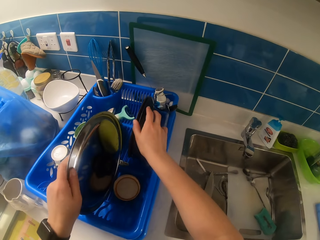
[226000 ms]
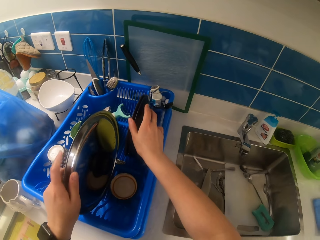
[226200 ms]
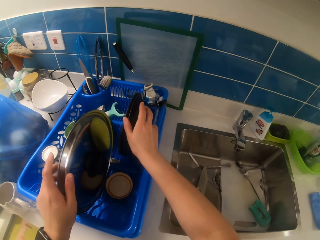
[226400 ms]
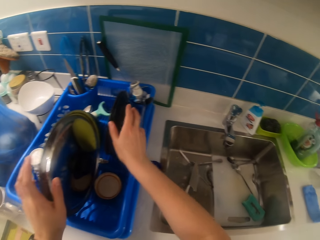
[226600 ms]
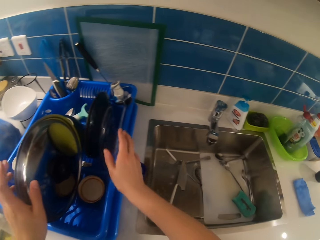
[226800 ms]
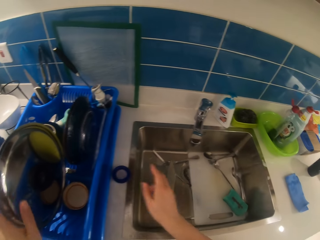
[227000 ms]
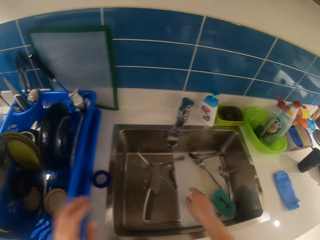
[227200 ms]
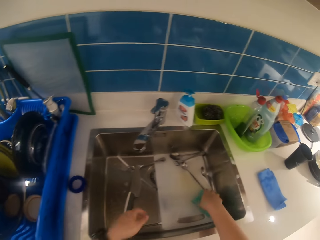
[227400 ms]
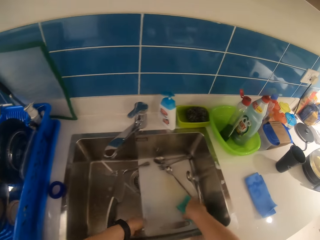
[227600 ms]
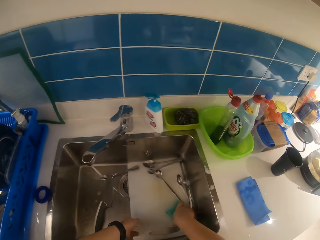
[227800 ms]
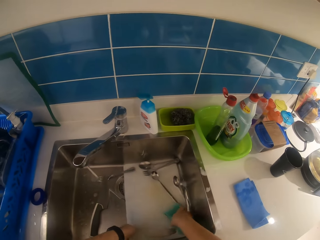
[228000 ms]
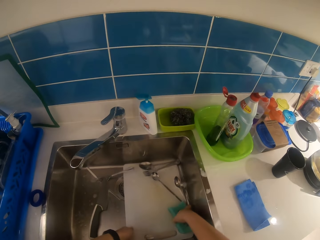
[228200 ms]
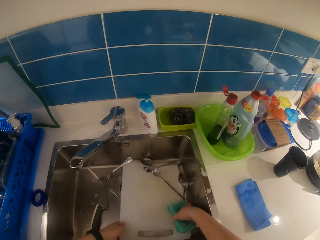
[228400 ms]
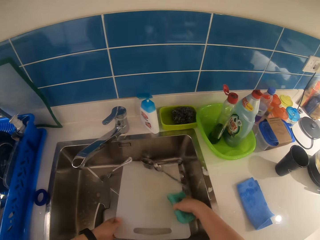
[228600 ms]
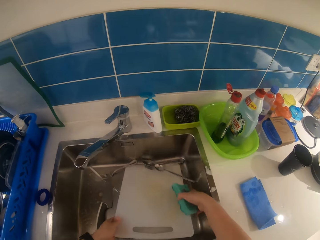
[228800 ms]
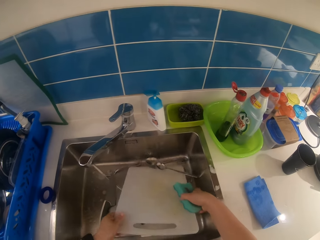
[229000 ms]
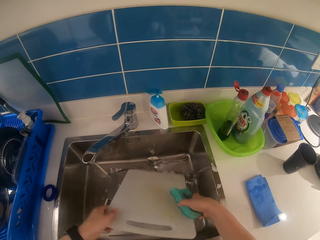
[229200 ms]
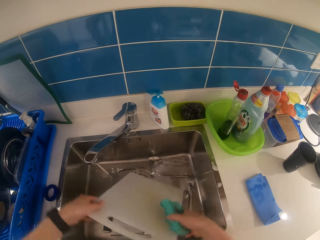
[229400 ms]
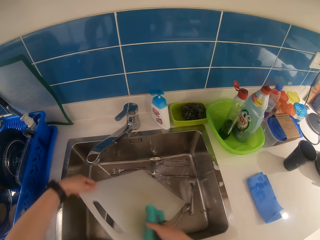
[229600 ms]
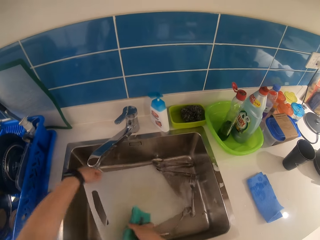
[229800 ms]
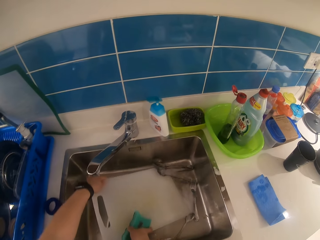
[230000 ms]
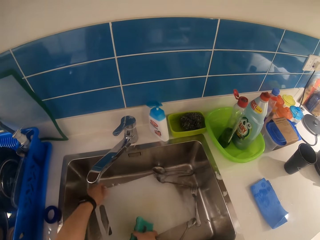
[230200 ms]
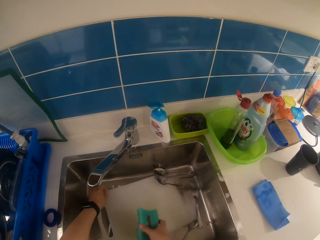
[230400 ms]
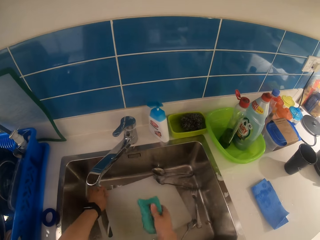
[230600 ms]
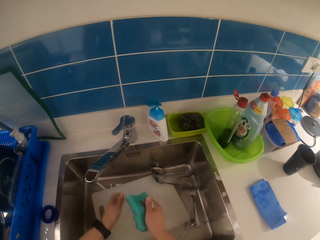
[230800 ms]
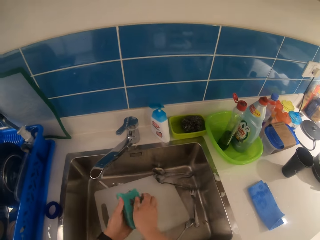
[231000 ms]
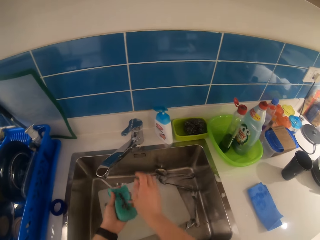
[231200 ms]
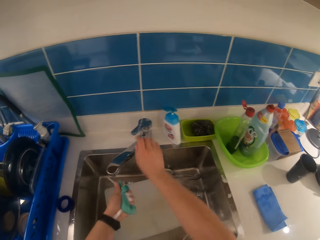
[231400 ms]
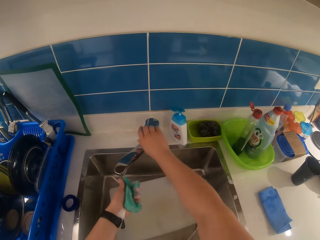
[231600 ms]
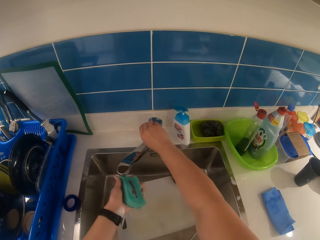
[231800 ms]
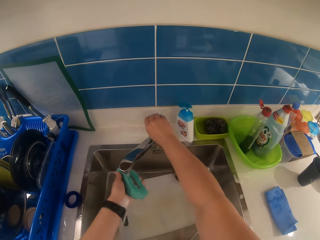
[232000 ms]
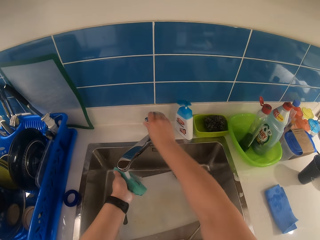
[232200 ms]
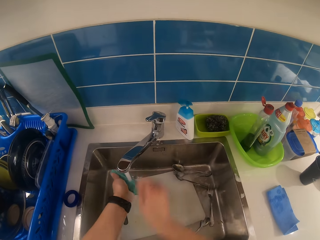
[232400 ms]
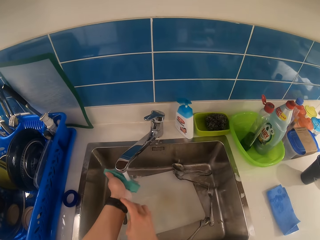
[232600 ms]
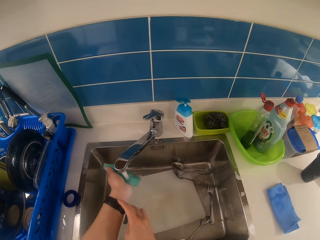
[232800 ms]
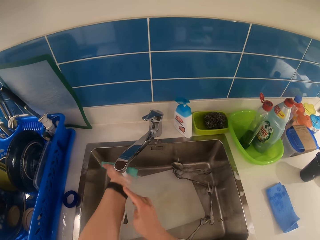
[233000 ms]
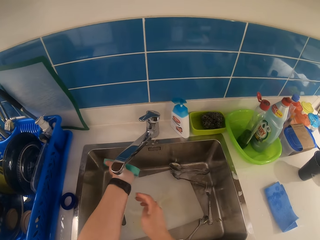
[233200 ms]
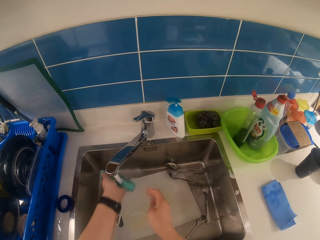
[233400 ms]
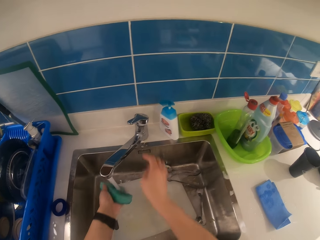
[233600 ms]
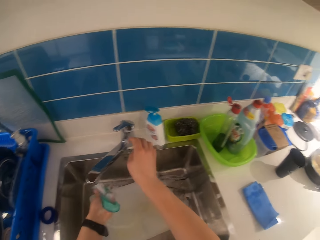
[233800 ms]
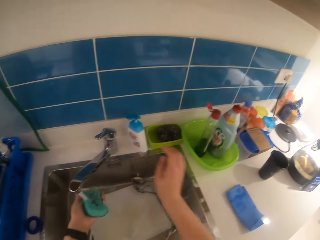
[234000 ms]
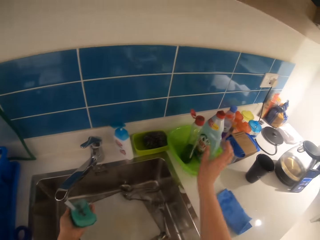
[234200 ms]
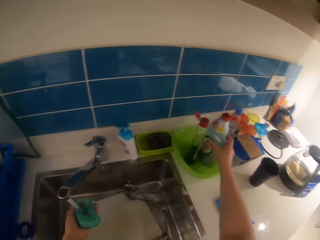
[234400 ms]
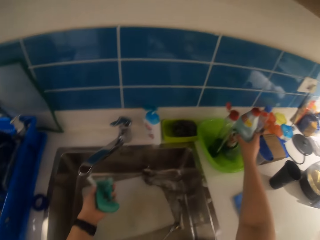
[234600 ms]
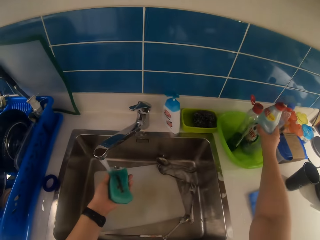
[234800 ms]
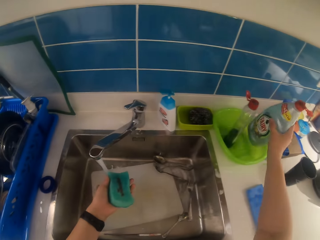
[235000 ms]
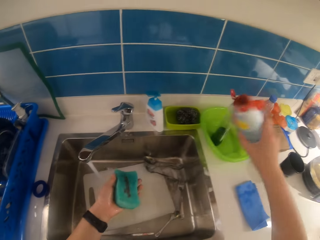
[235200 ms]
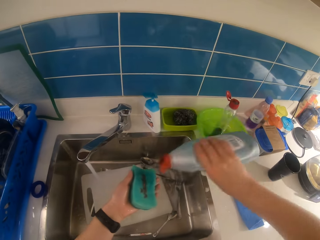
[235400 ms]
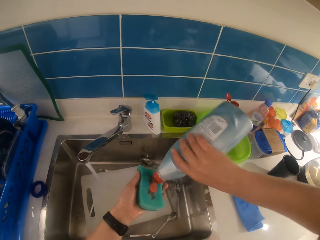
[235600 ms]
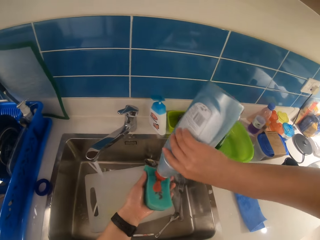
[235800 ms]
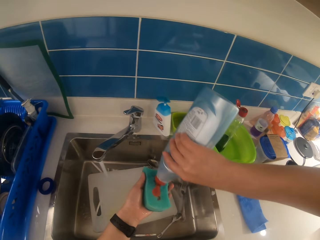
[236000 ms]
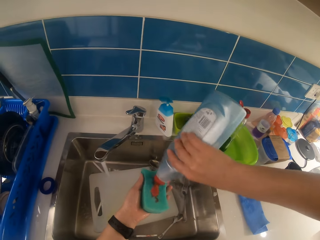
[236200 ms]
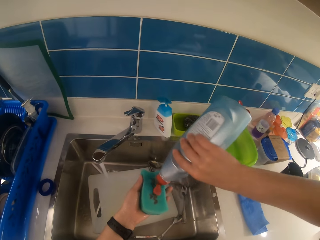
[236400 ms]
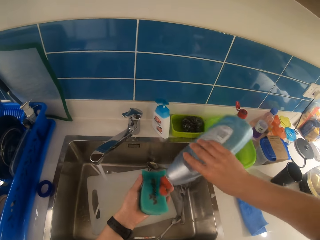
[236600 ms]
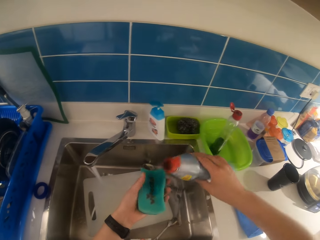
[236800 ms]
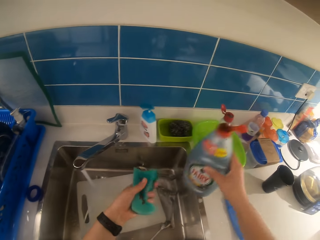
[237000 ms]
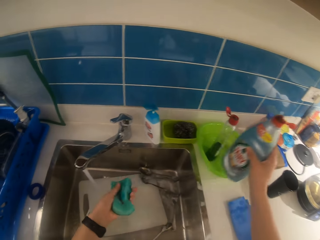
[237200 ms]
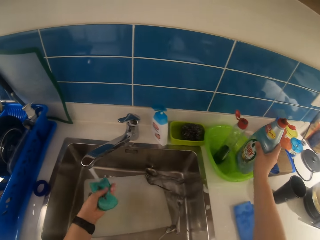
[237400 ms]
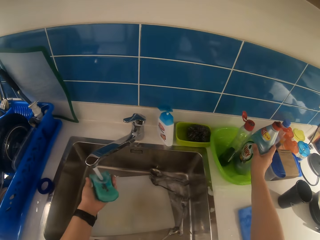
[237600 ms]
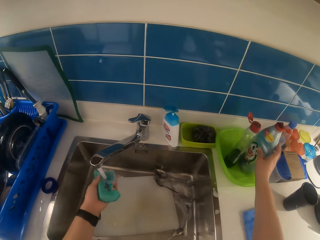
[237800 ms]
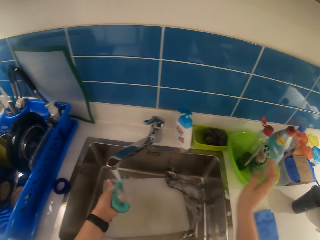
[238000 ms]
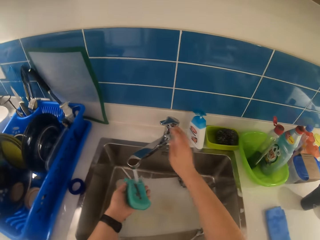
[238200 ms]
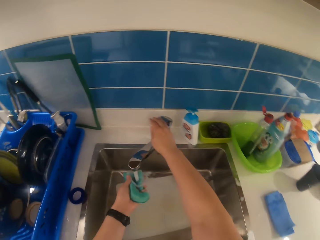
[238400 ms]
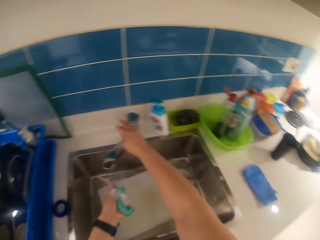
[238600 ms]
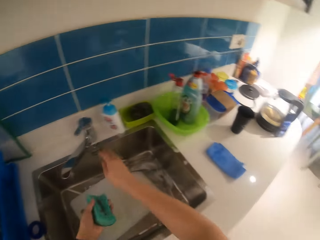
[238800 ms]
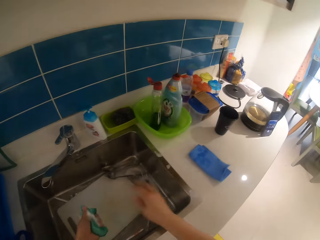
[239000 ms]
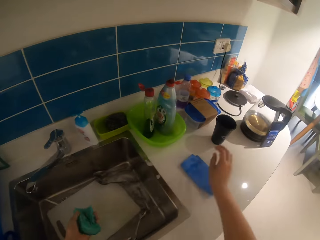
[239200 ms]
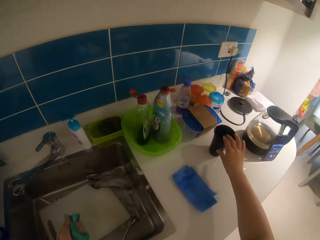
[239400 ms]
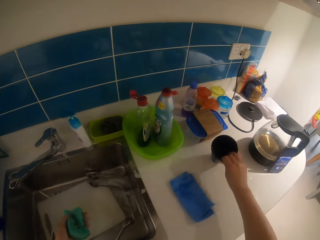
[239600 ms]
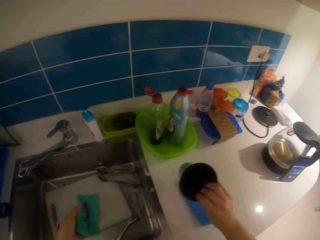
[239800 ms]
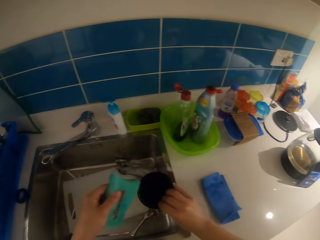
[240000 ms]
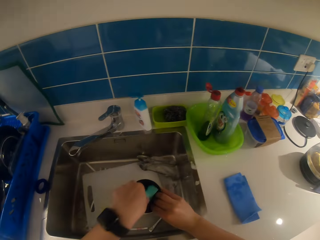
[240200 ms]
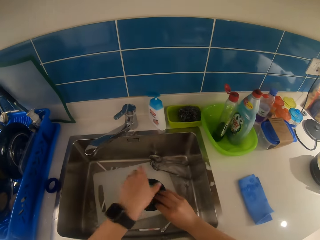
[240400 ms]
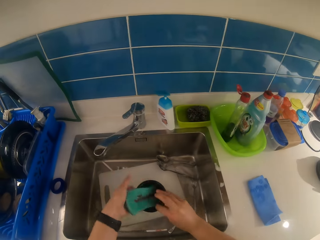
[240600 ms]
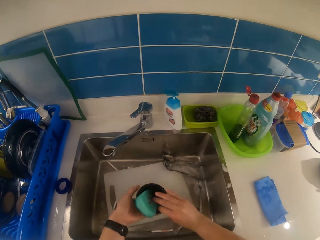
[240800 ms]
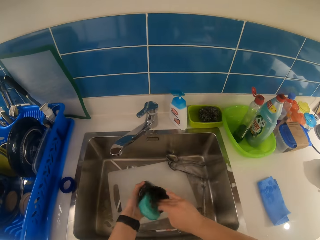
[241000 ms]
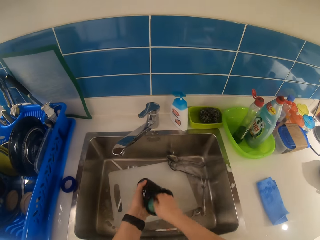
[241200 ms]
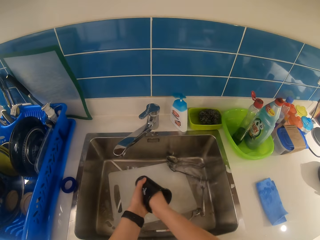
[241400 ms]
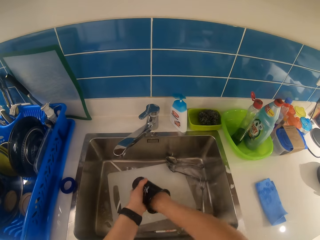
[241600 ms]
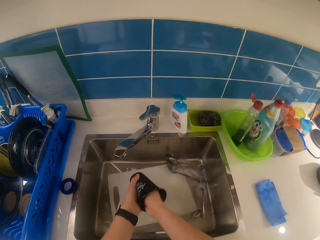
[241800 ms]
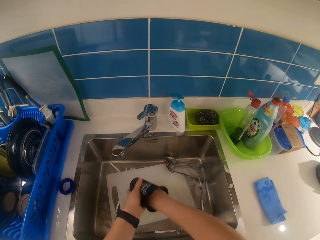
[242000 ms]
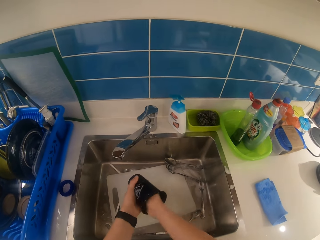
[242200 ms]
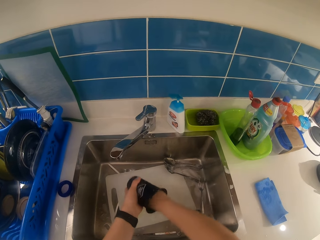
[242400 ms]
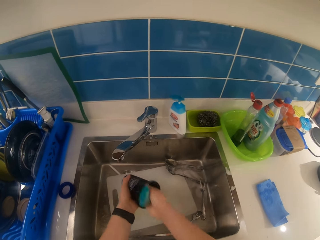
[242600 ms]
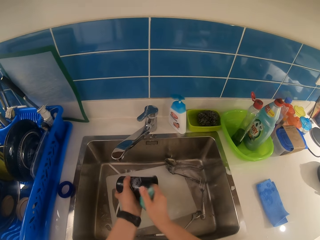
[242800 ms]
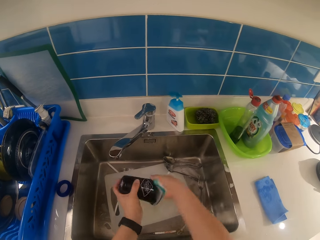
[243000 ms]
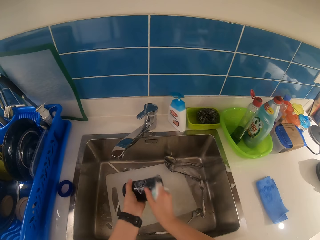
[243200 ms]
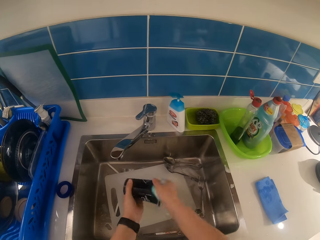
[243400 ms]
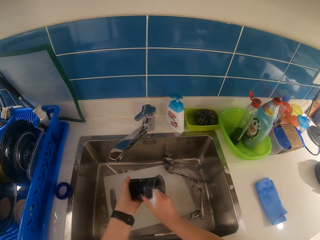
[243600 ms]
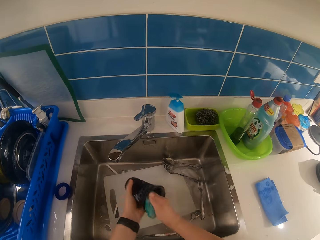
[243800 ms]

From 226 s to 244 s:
The camera wearer picks up the sponge in the sink with his right hand. He moves a chopping board in the sink with both hands. He squeezes the sponge with his left hand. He holds the sponge. He turns on the tap with his right hand. He picks up the liquid soap bottle from the bowl on the worktop with his right hand. He pours soap on the sponge from the bottle in his right hand. He puts the liquid soap bottle in the bowl with his right hand. He squeezes the sponge under the tap with his left hand. He rinses the sponge. He turns off the tap with his right hand. He puts the sponge in a glass. He picks up a cup on the worktop with his right hand. He washes the mug with the sponge in his right hand.

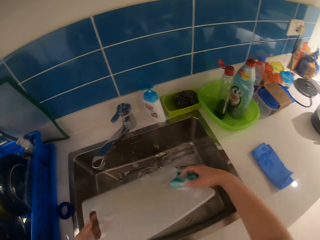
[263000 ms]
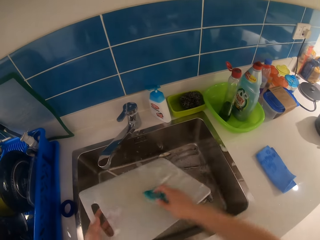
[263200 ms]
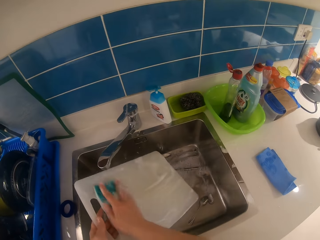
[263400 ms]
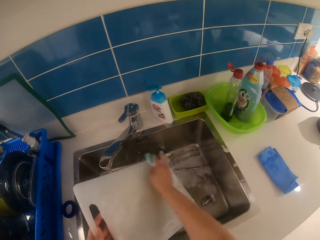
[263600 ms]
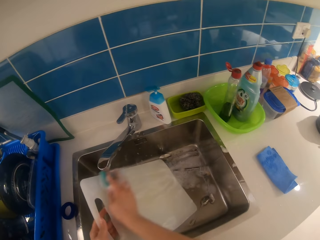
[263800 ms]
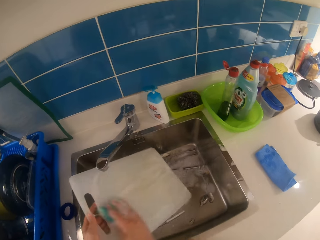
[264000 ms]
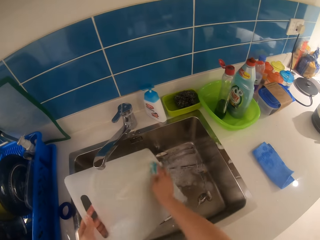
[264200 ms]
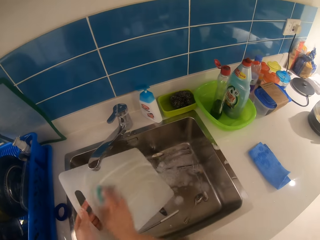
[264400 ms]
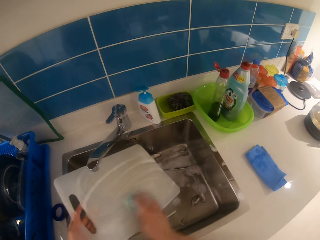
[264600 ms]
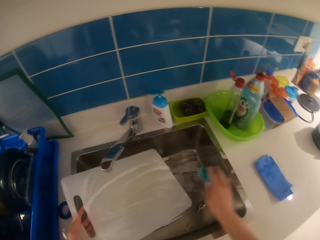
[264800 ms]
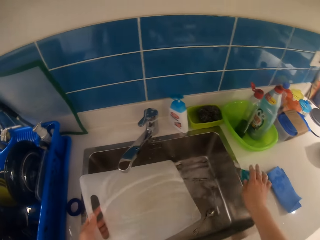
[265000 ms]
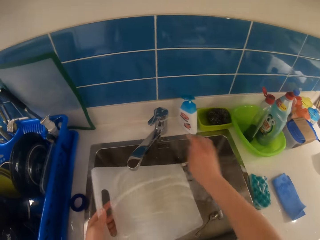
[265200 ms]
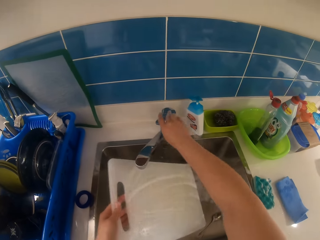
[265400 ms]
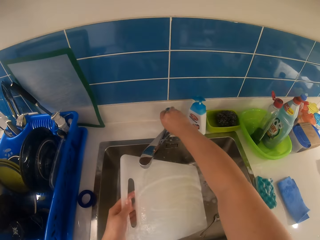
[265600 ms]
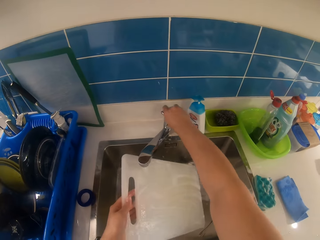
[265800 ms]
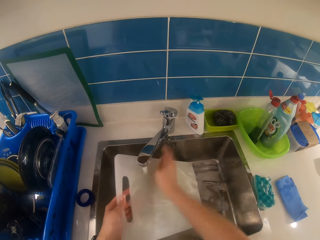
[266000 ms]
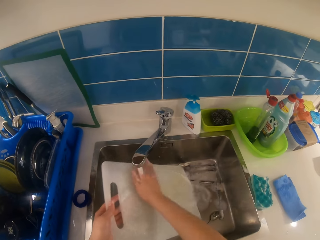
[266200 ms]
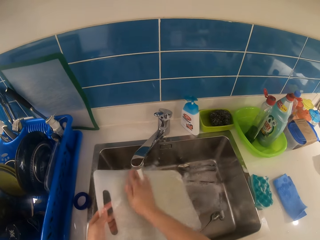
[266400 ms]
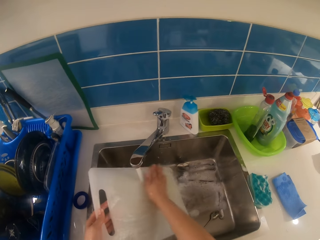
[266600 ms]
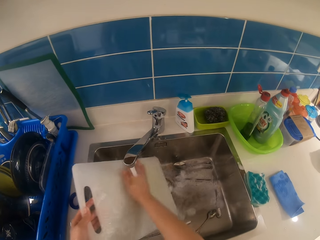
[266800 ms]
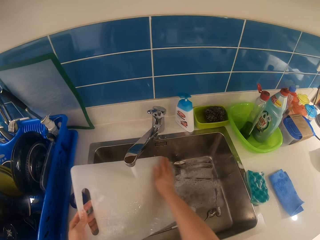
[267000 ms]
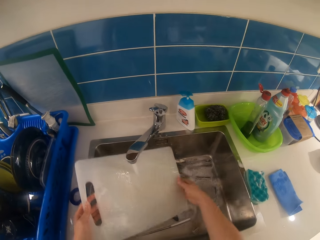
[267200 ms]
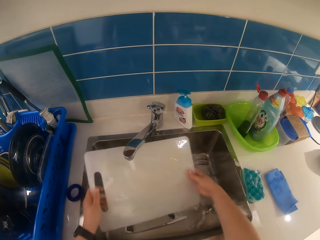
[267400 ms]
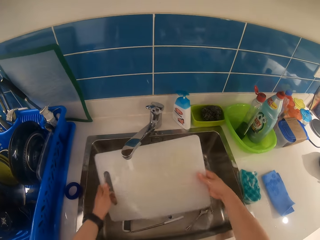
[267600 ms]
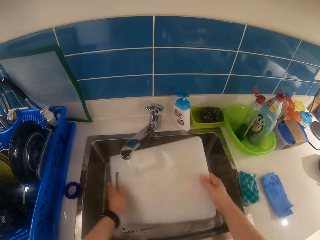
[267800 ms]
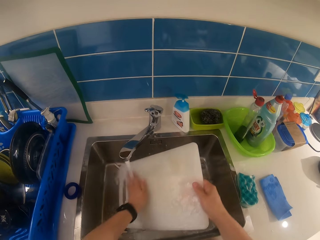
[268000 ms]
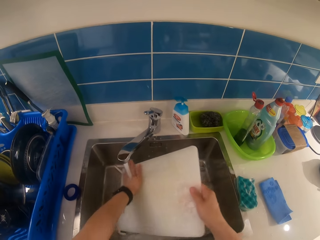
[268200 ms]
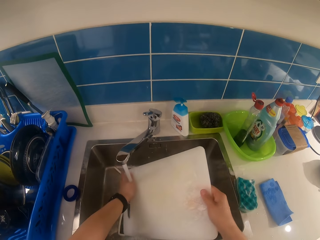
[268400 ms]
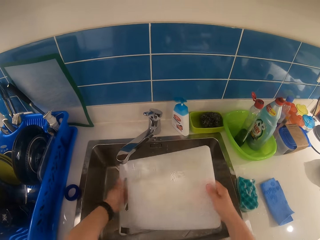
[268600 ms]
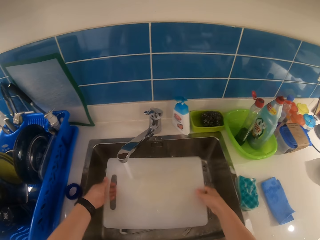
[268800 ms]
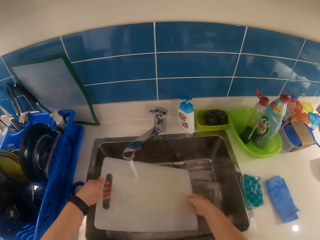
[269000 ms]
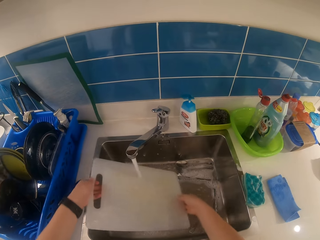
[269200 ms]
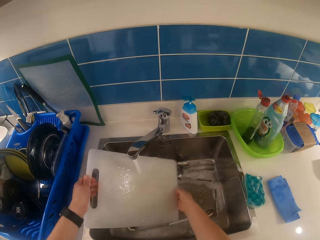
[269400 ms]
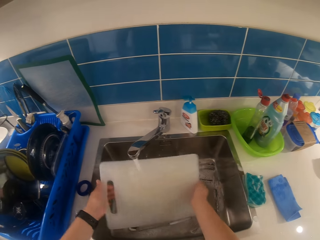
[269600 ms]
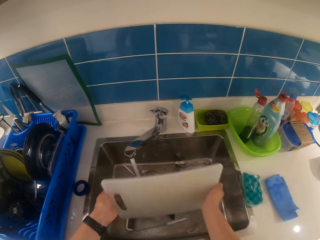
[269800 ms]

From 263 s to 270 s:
The camera wearer drops the sponge in his right hand on the worktop. He washes the chopping board. He turns on the tap with his right hand. He closes the tap. He rinses the chopping board under the tap with both hands.
